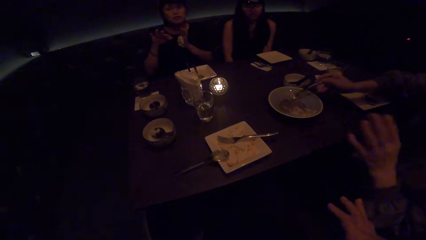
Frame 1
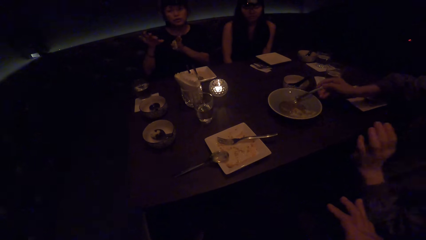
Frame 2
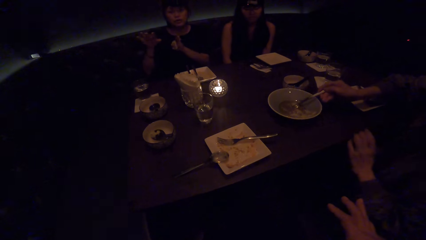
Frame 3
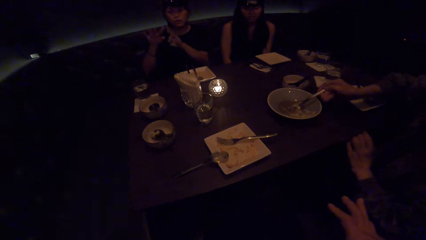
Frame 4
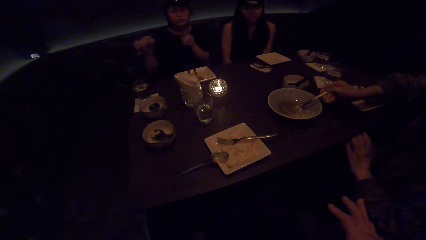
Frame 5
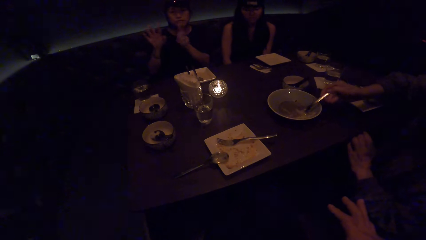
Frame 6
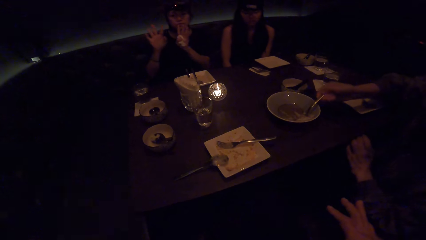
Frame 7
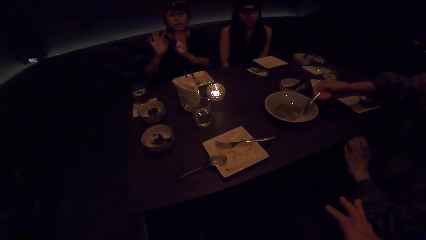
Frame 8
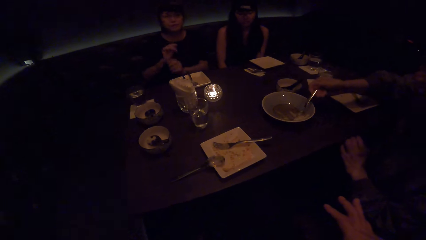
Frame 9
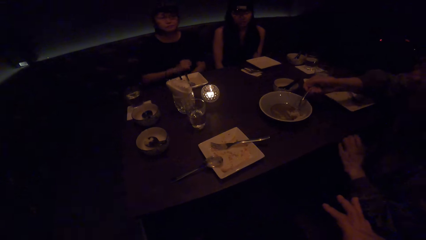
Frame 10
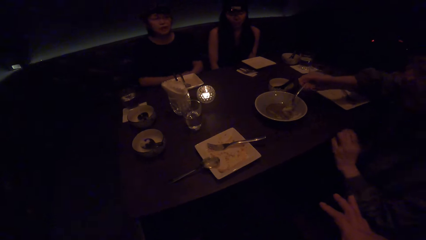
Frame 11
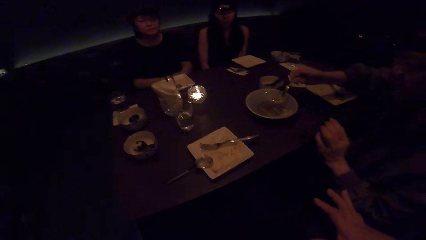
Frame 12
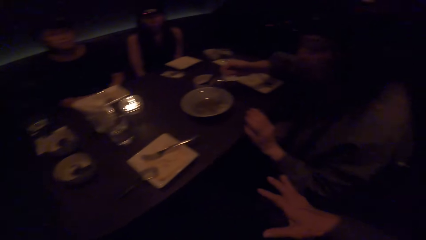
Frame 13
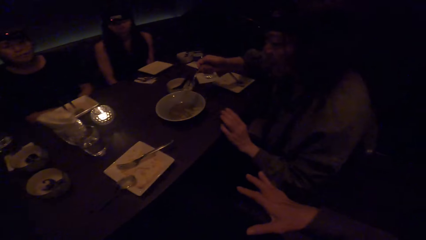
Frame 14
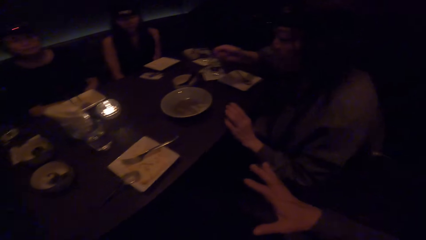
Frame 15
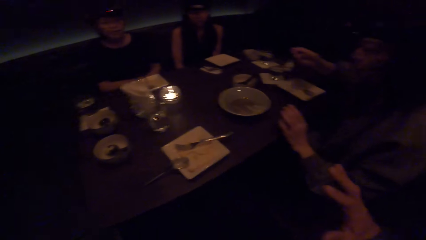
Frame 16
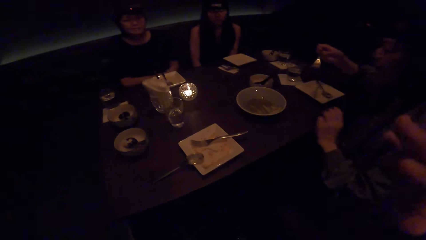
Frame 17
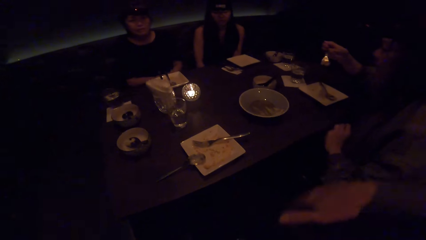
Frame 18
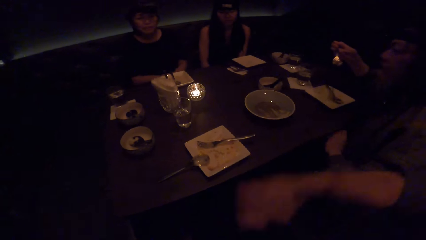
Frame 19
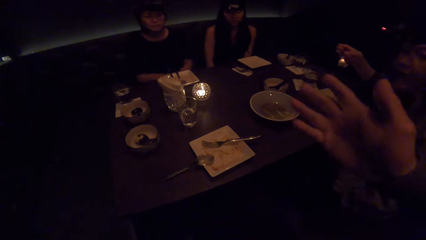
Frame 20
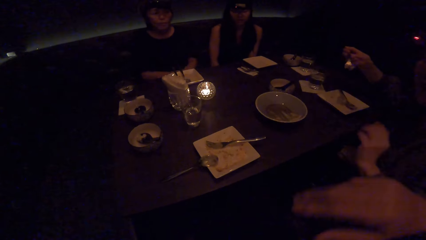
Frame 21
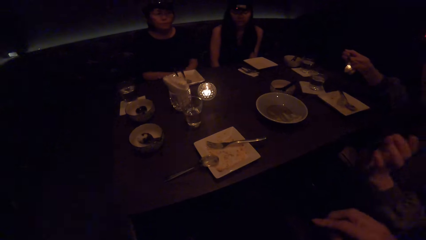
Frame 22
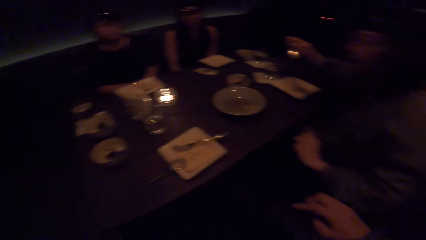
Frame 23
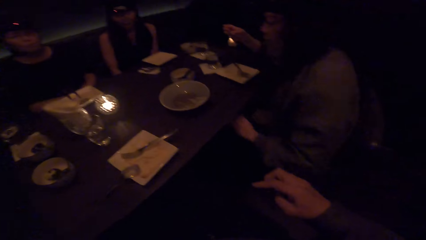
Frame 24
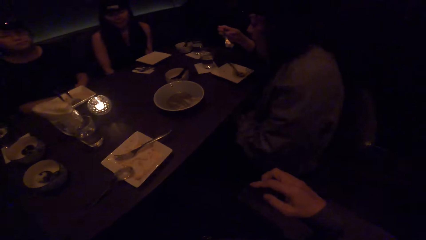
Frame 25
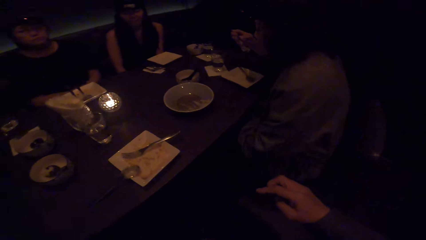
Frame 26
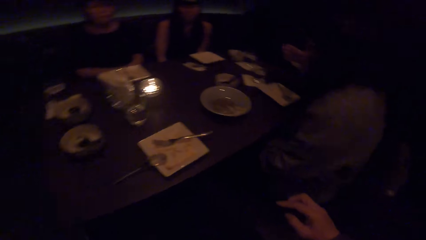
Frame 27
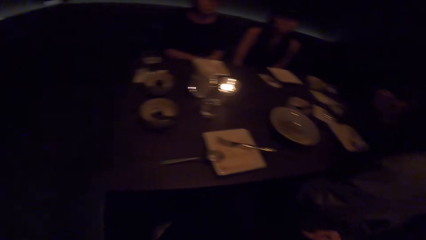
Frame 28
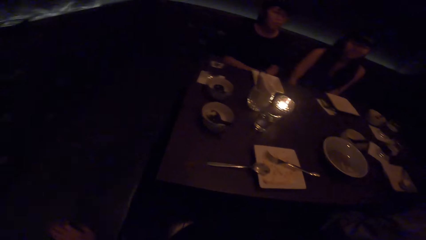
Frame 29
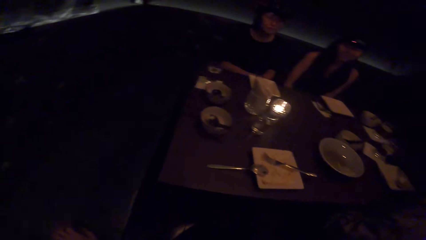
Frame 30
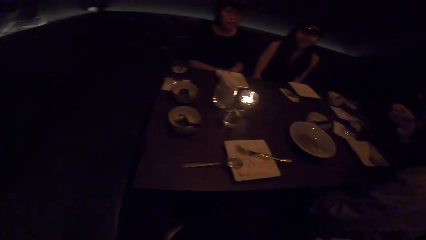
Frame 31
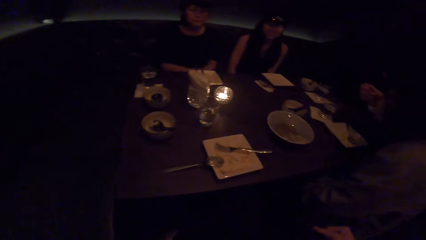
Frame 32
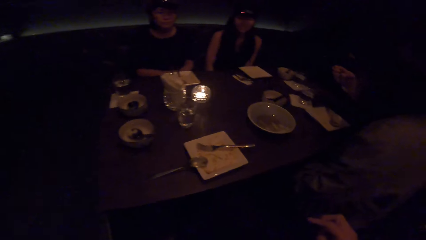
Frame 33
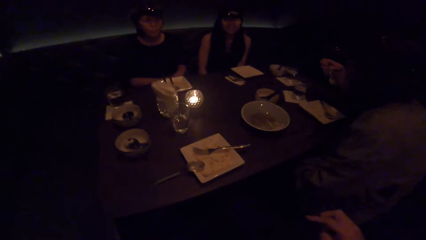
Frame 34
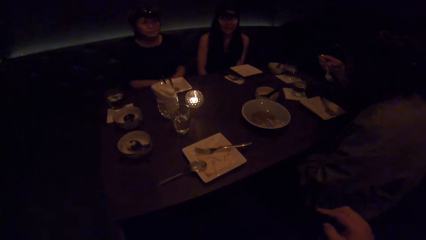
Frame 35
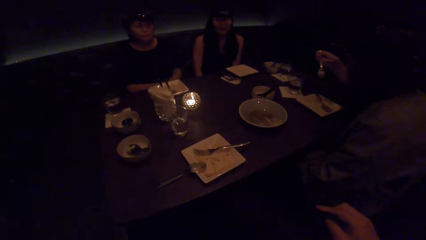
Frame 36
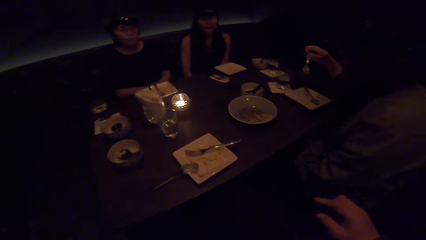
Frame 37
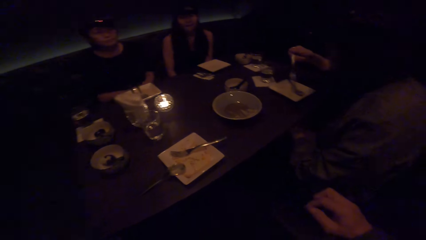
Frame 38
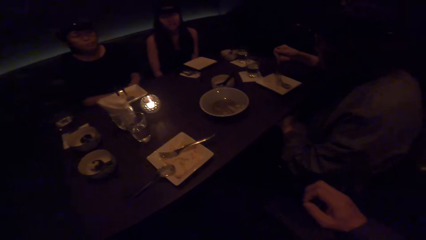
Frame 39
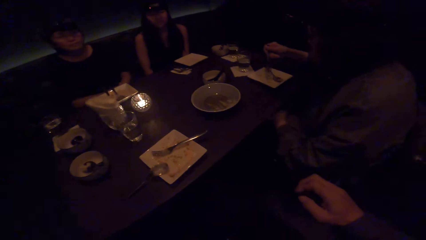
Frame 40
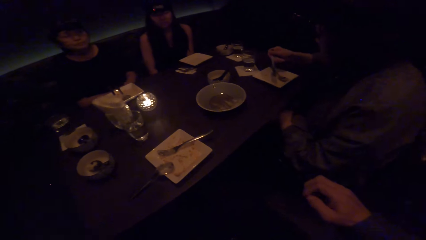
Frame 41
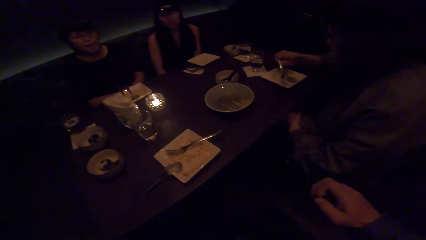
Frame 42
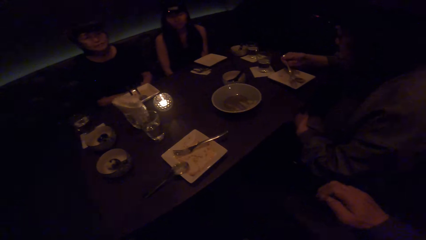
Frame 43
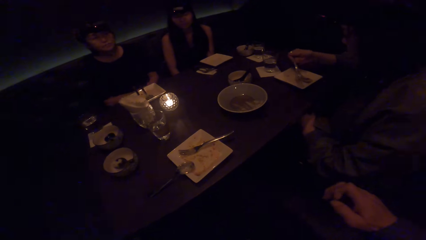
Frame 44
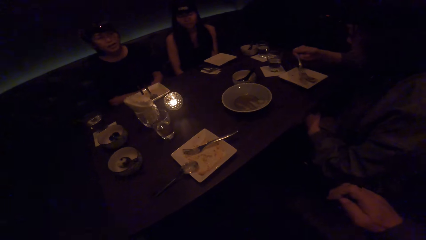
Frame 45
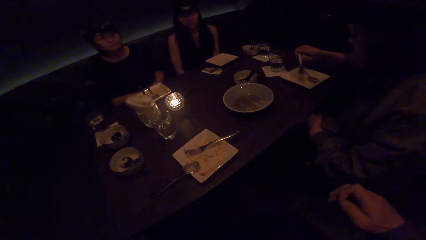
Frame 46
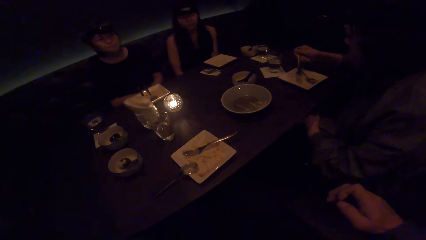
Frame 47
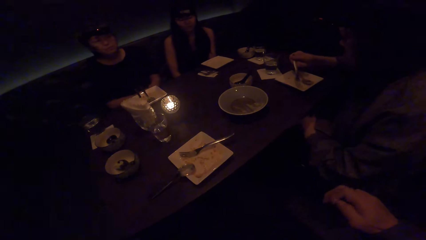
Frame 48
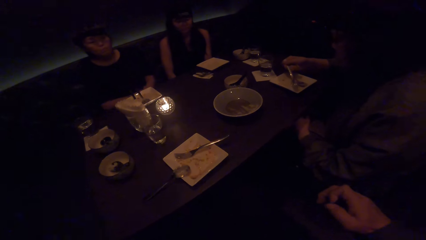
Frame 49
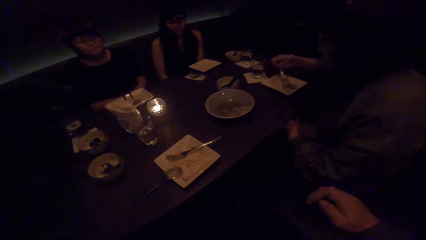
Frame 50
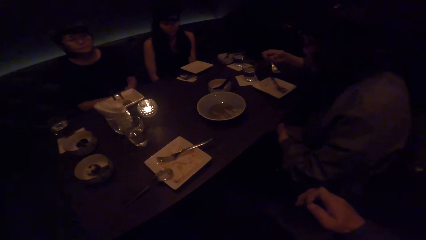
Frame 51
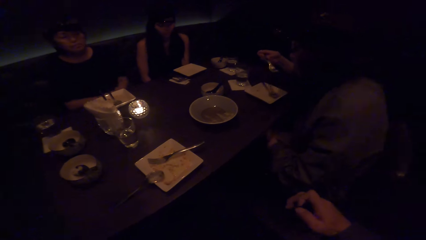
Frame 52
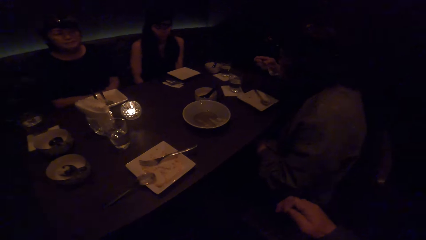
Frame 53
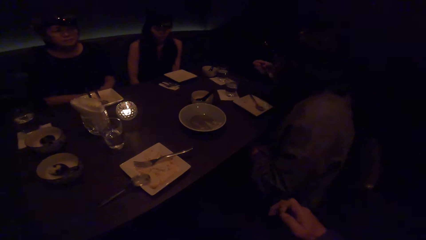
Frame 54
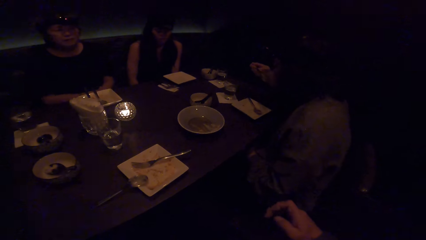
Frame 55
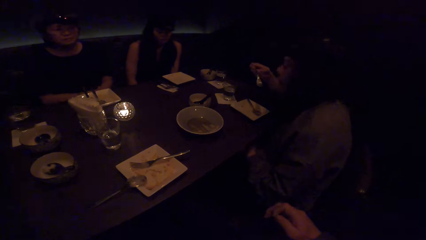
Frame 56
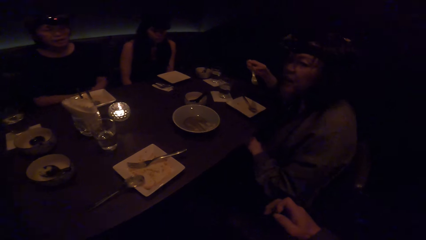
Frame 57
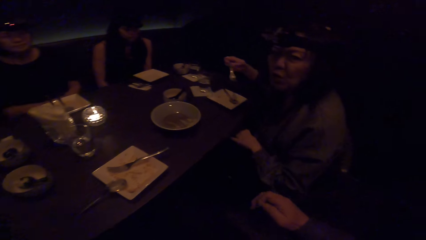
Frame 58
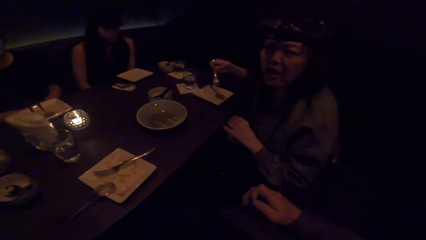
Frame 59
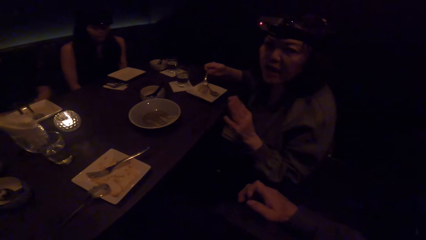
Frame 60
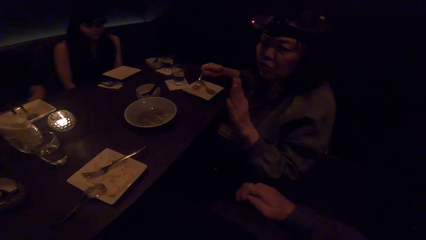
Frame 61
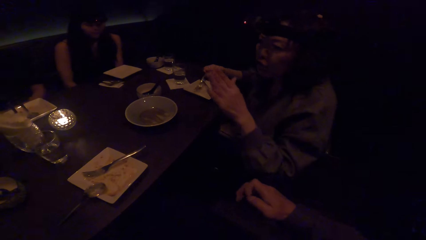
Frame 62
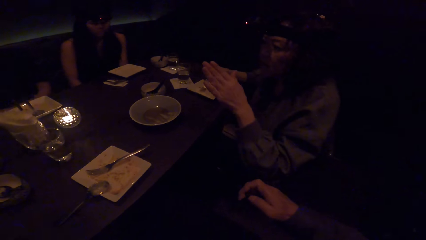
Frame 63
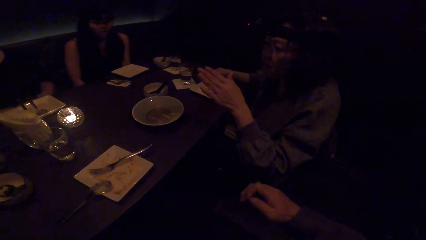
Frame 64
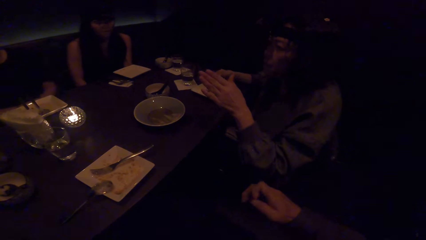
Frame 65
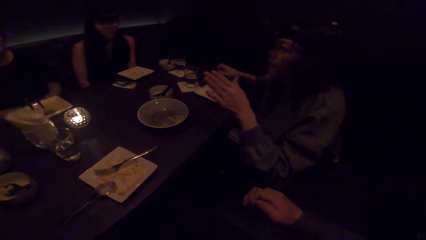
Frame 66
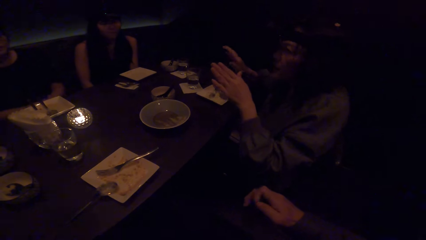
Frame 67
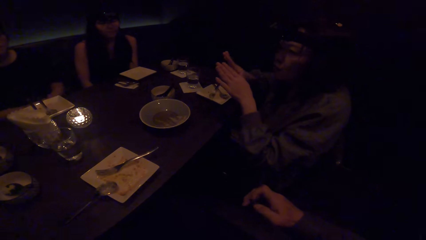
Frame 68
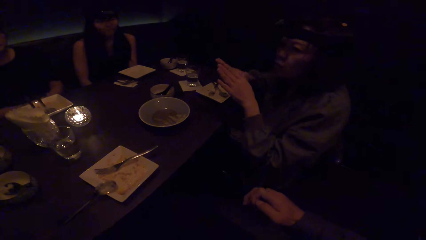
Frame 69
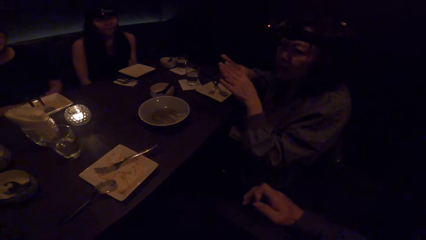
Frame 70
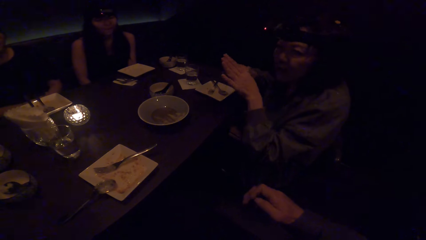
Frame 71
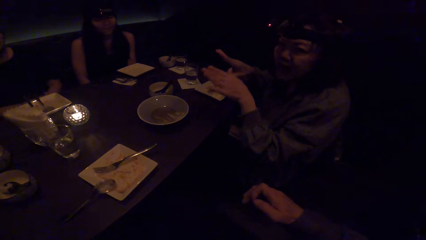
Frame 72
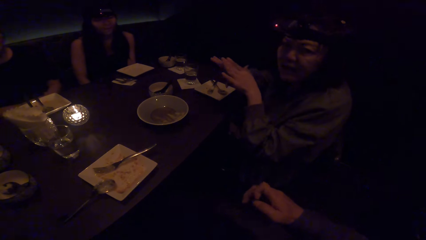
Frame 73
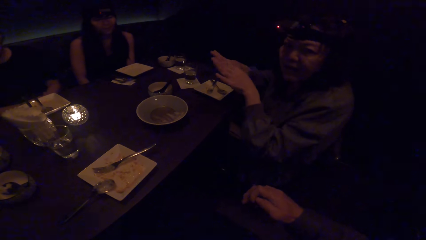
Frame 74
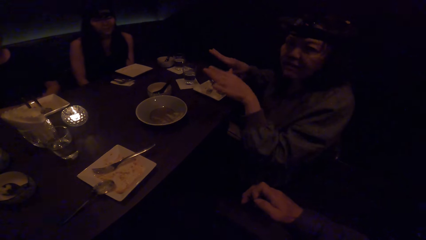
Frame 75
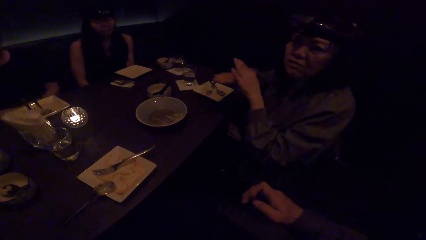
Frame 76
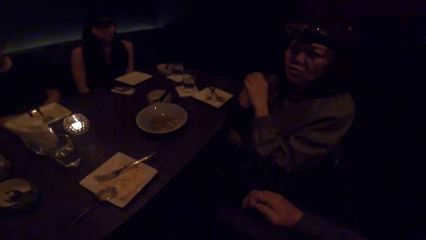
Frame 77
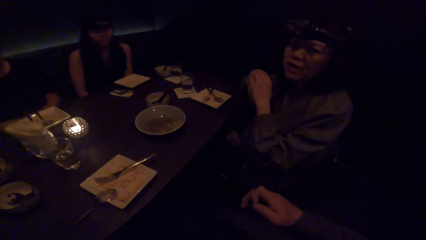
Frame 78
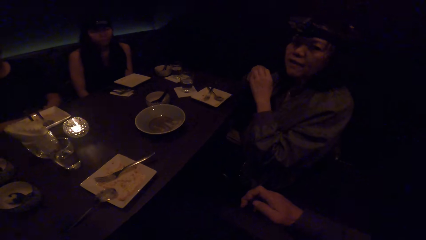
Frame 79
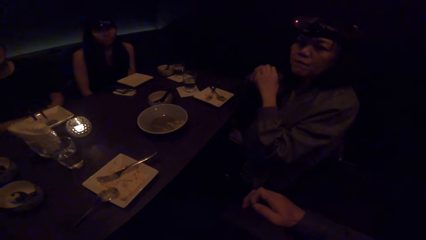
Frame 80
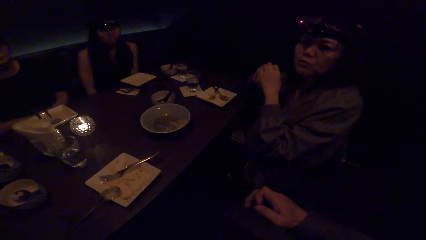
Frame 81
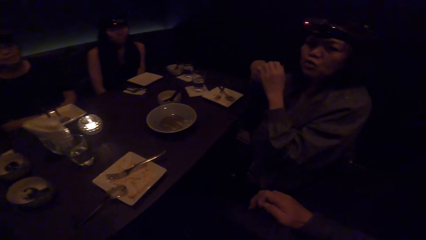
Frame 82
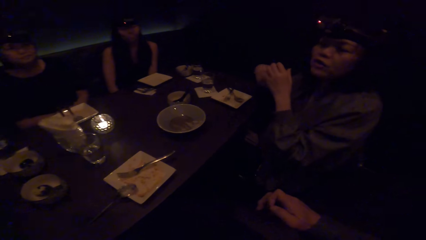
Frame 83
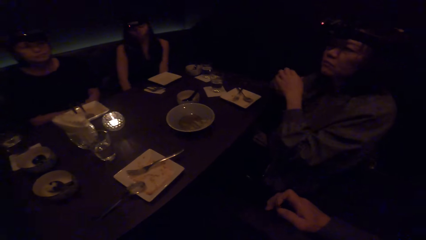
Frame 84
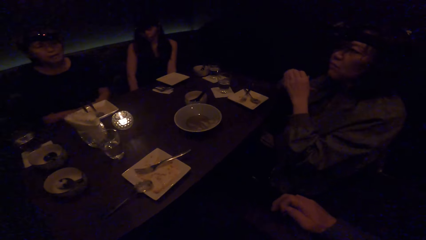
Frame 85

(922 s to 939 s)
A woman converses to the camera wearer. The camera wearer converses to the colleagues and moves the right hand. They look at another woman. The other woman puts the food in her mouth with the fork. The camera wearer looks at the colleagues and moves the right hand fingers. The other woman scoops food with the fork. She puts the food in her mouth with the fork. The camera wearer looks at the other woman. The other woman converses to the camera wearer. The other woman drops the fork in the plate with her right hand.
